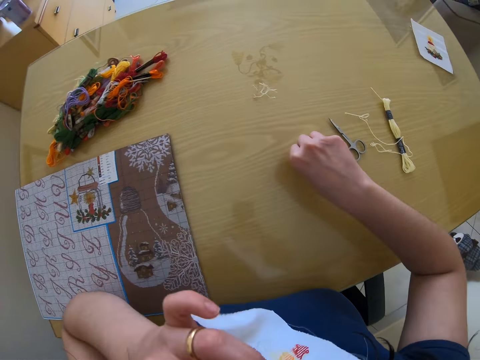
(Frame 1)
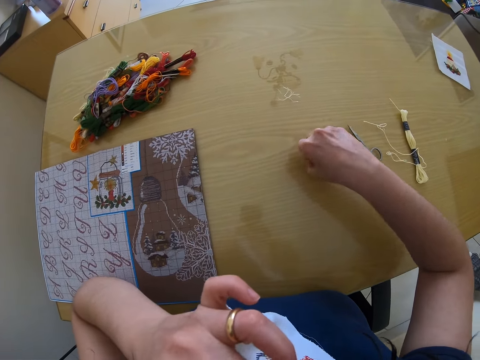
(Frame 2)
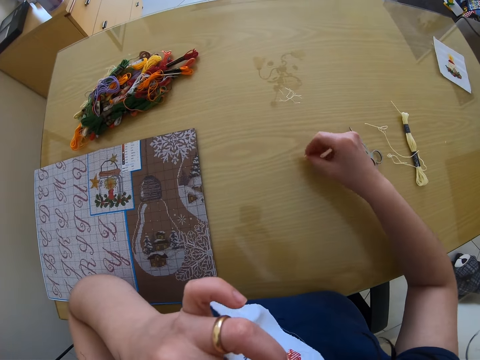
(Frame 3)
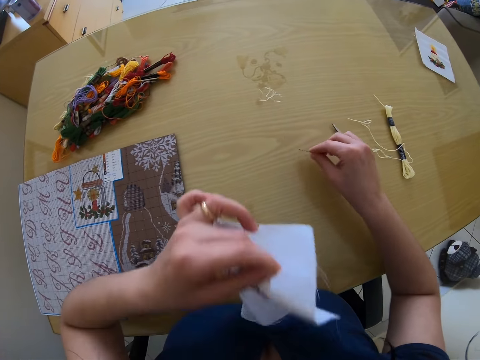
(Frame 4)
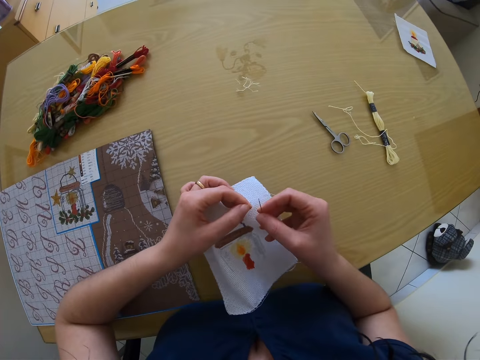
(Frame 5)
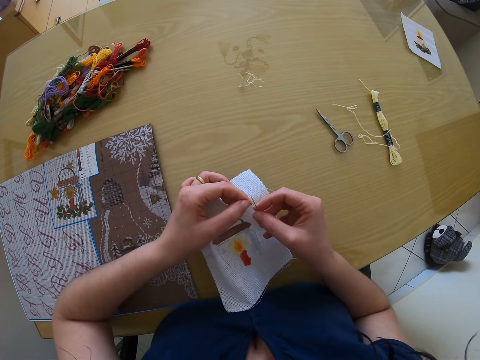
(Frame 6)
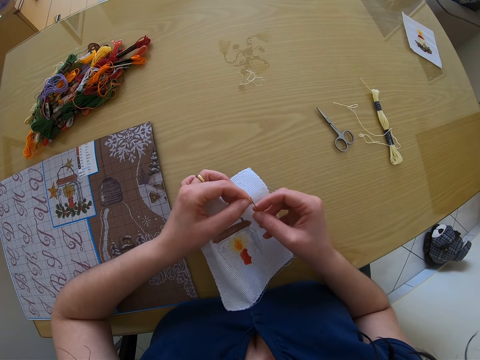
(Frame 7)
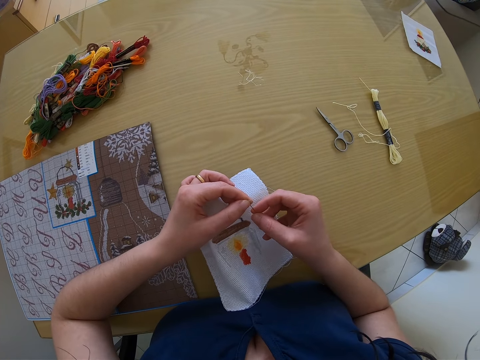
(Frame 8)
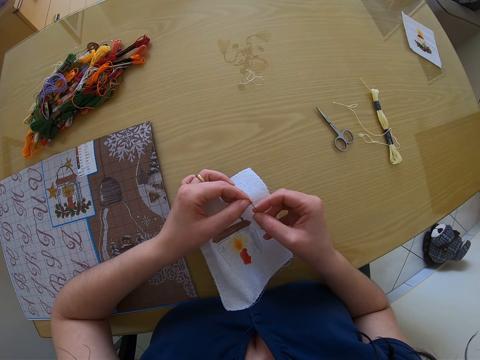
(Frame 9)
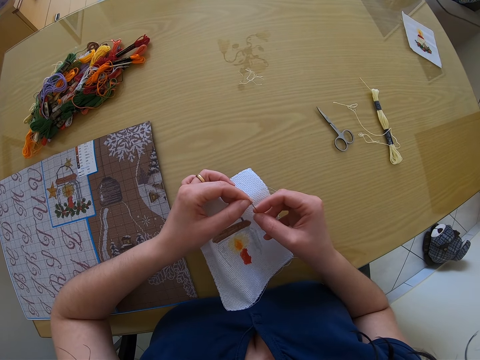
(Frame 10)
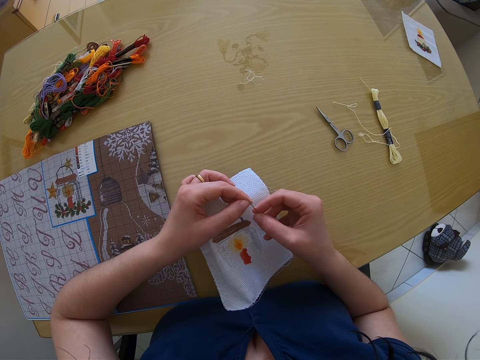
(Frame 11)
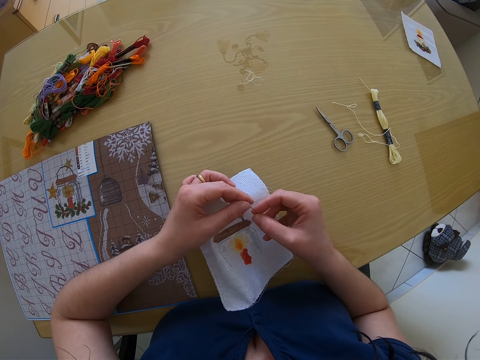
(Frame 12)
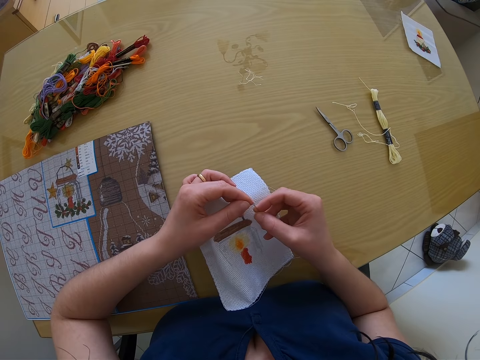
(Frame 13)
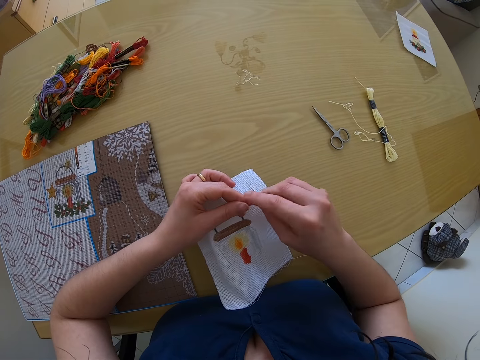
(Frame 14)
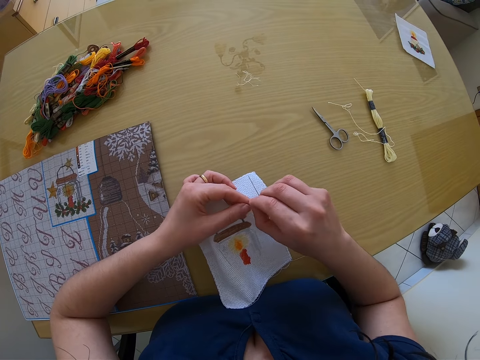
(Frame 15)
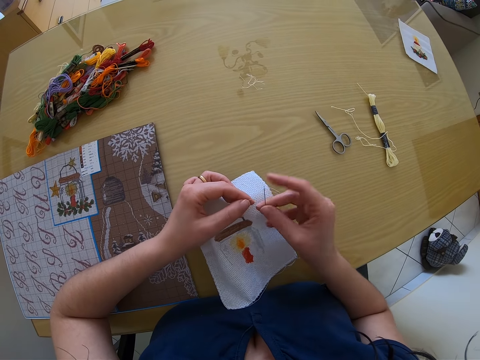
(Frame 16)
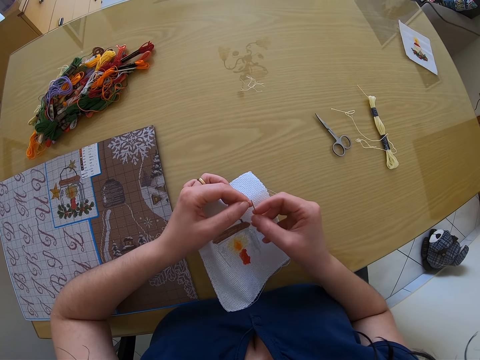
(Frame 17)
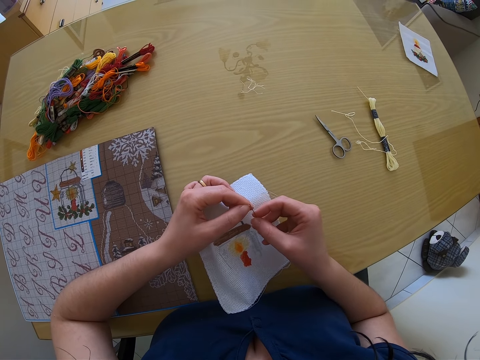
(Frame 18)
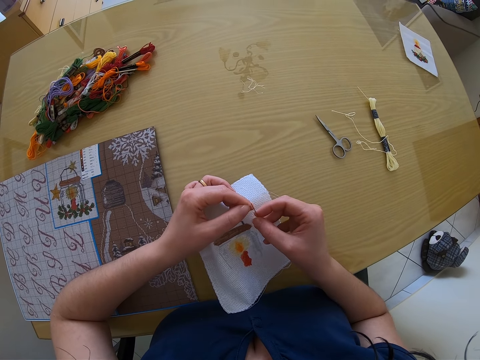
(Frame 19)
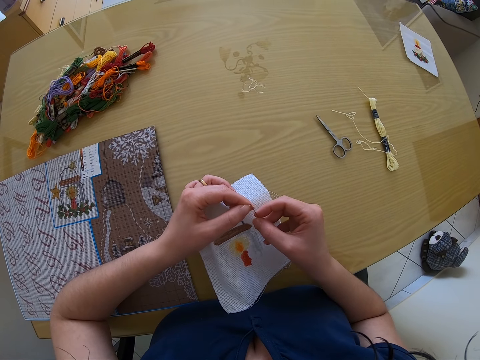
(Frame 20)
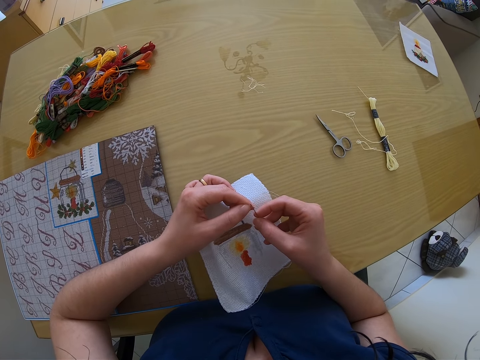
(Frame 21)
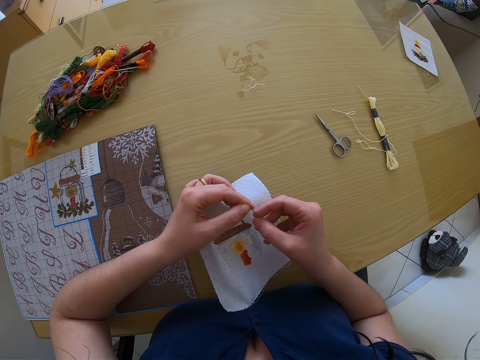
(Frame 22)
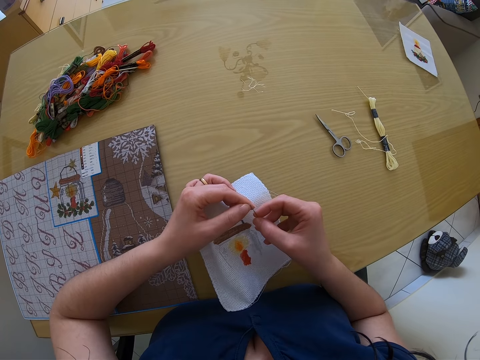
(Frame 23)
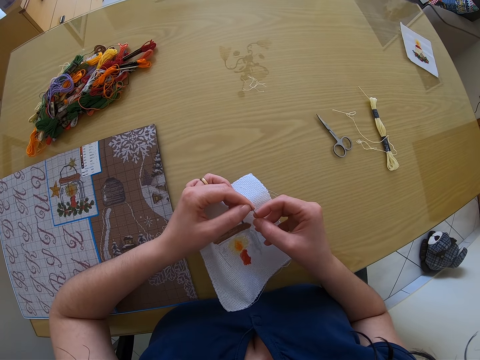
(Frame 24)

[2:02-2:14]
The camera wearer picks up the needle from the table with her right hand. She threads the needle with both hands. She adjusts a thread. She inserts the thread in the needle.

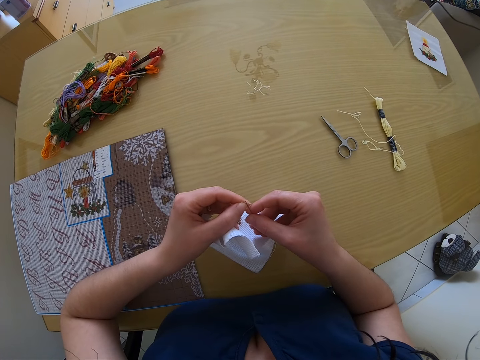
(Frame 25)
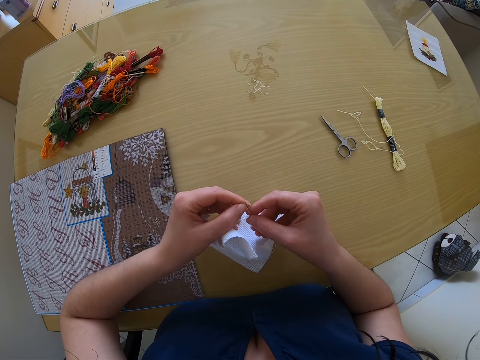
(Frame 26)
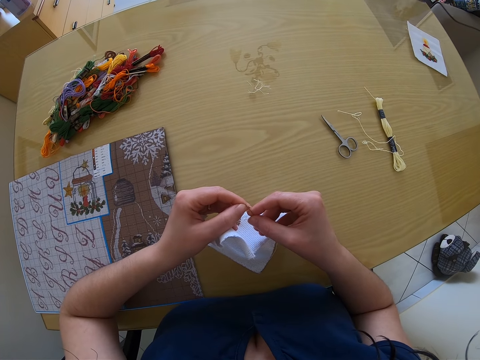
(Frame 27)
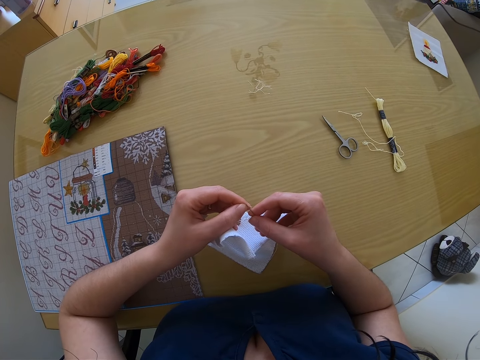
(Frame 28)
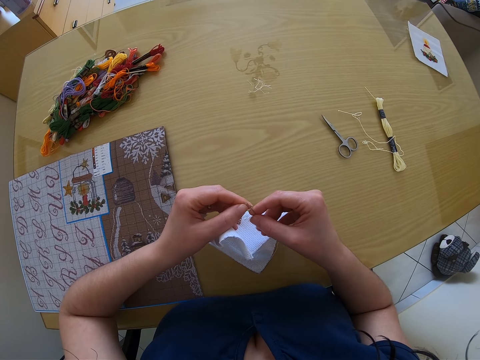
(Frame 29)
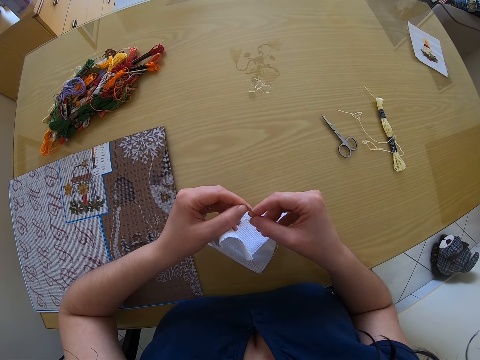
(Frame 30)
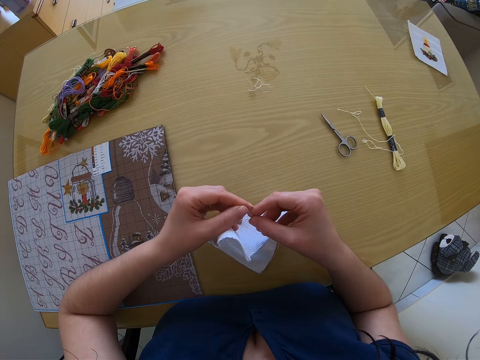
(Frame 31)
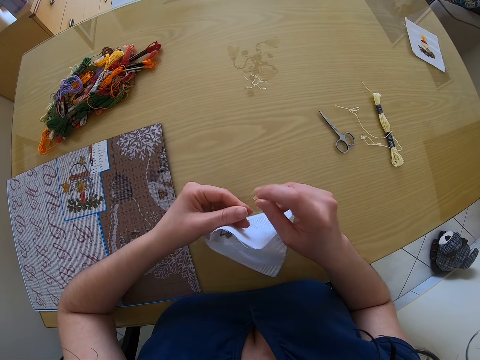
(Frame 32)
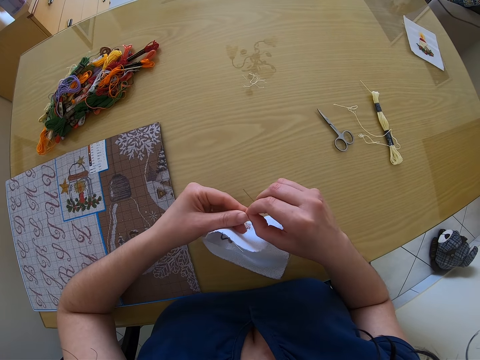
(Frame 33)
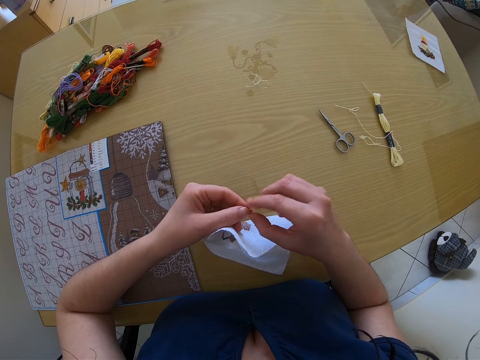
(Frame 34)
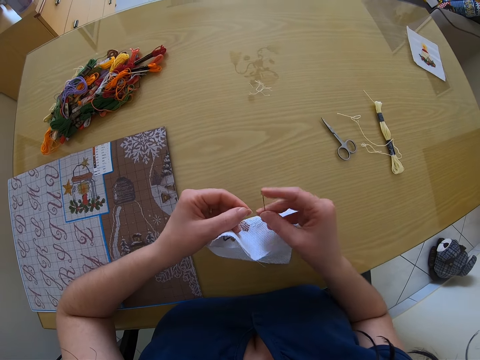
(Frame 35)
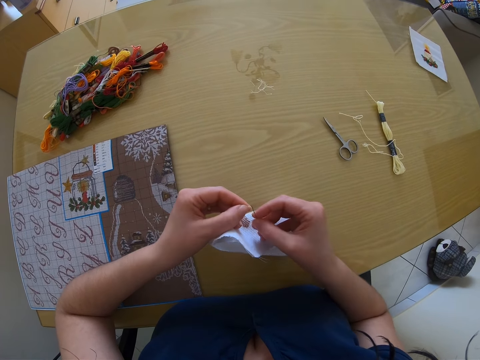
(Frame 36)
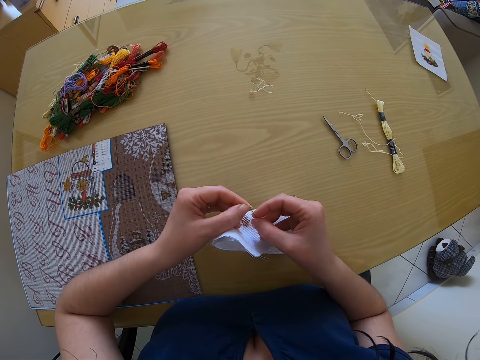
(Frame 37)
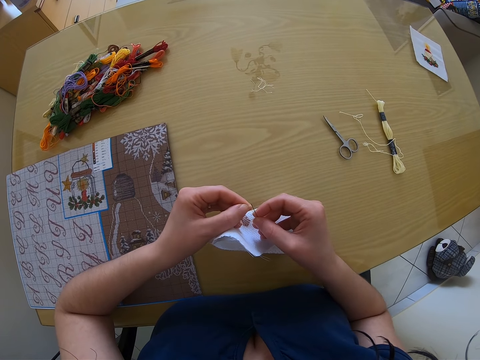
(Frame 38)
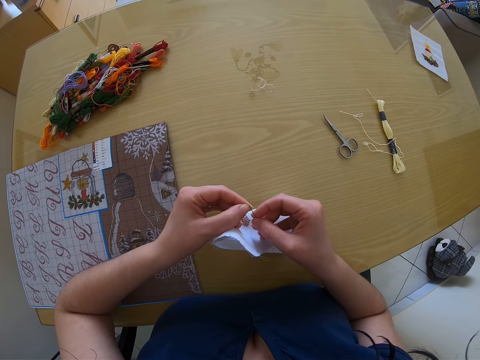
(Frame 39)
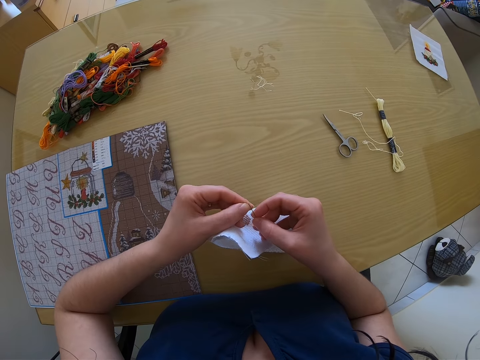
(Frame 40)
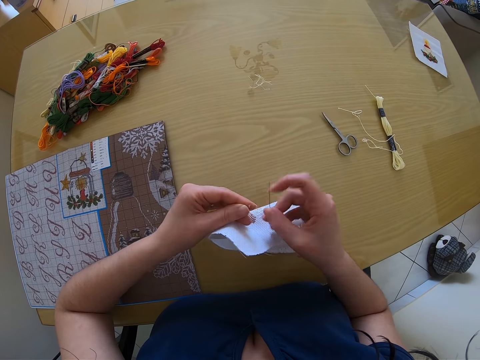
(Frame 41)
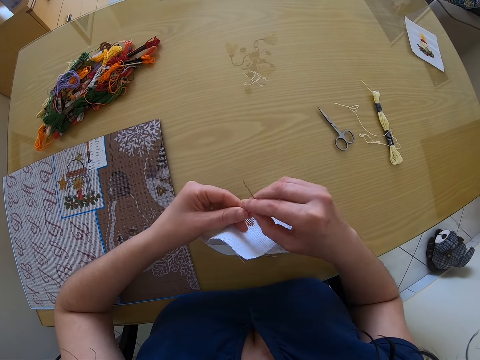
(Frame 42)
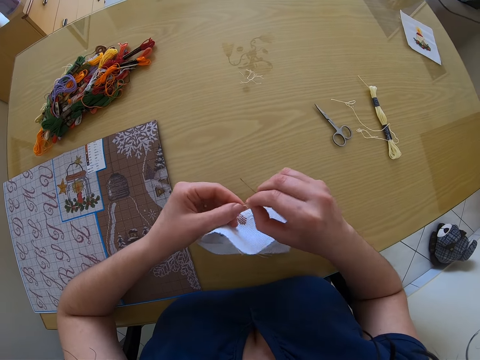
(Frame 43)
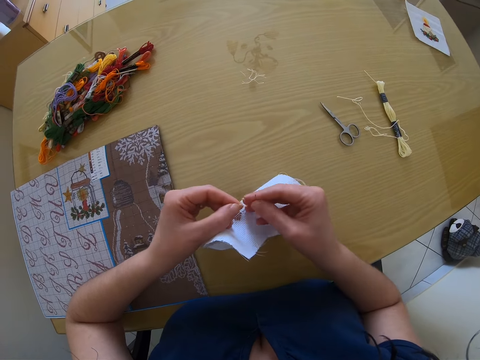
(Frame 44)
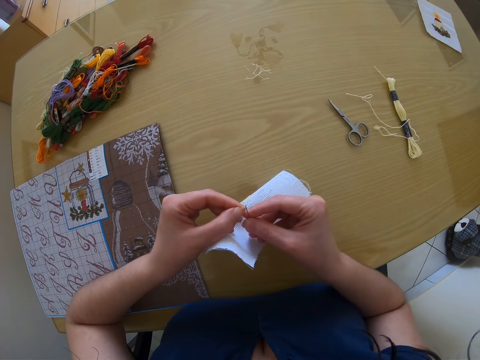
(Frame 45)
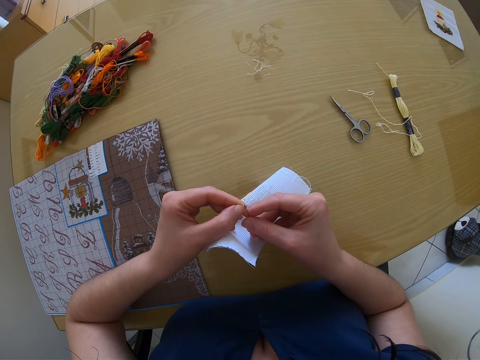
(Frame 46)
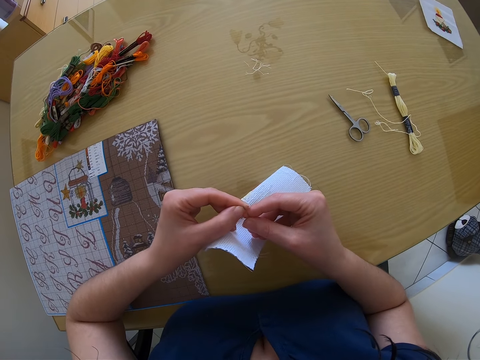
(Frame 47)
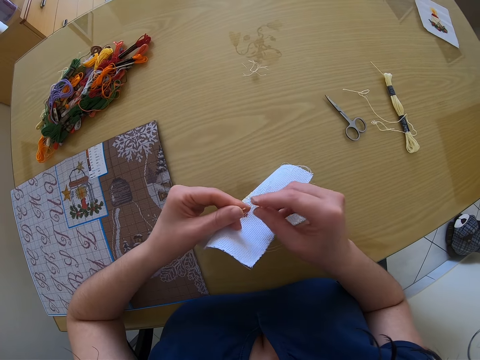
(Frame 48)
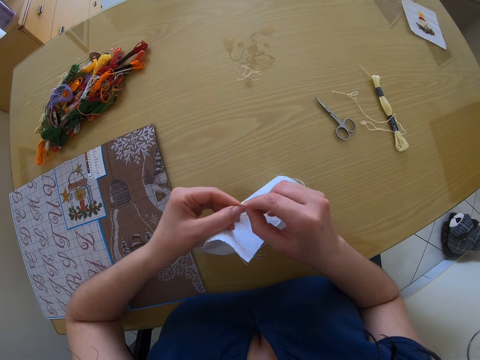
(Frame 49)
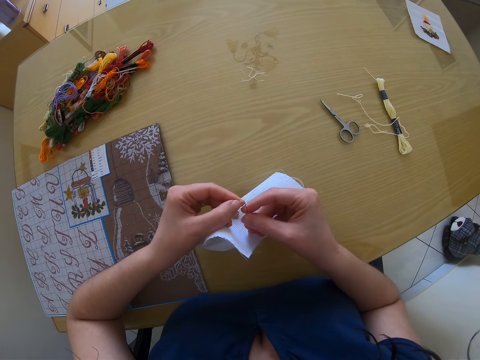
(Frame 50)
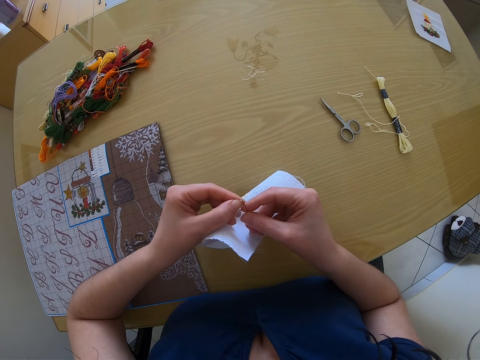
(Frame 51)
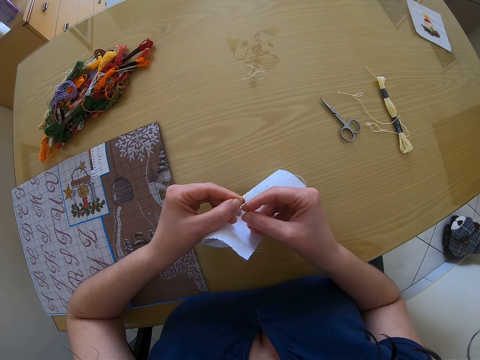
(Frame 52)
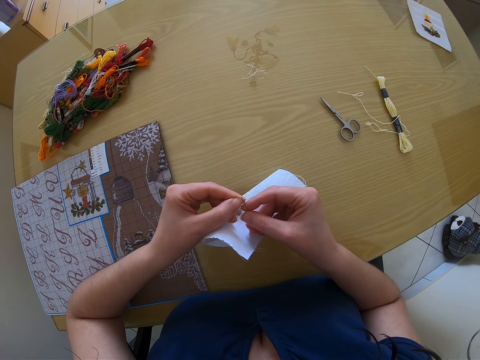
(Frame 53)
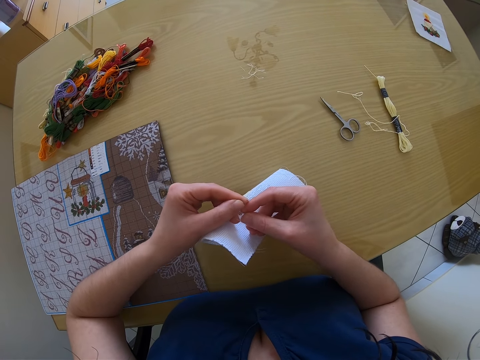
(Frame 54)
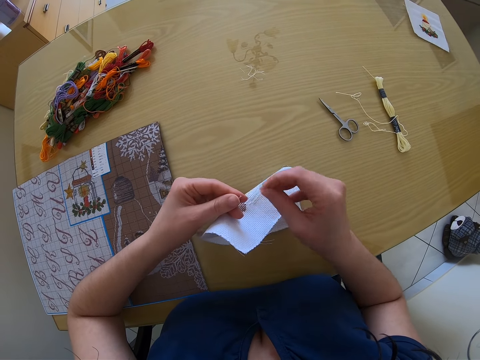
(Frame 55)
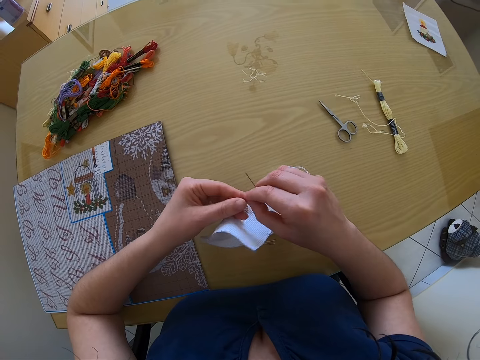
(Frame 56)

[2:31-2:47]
The camera wearer adjusts a thread on a fabric. They insert the thread in a needle. They adjust the thread on the fabric. They insert the thread in the needle.
